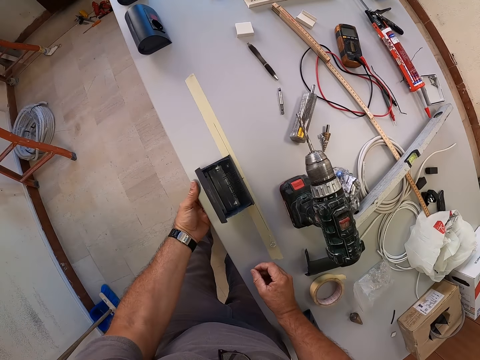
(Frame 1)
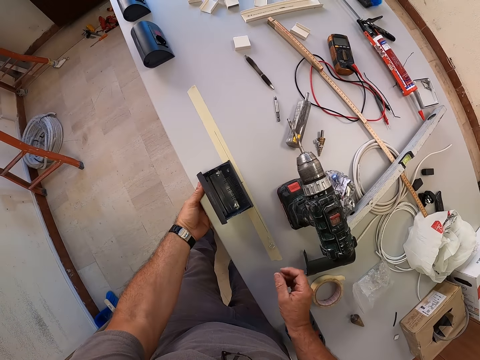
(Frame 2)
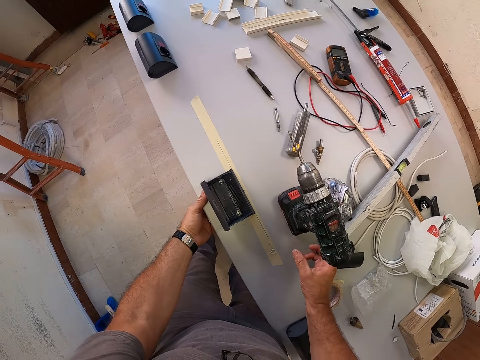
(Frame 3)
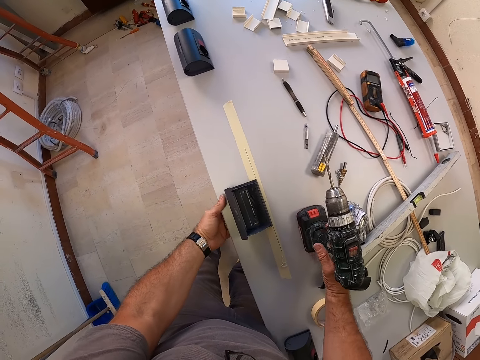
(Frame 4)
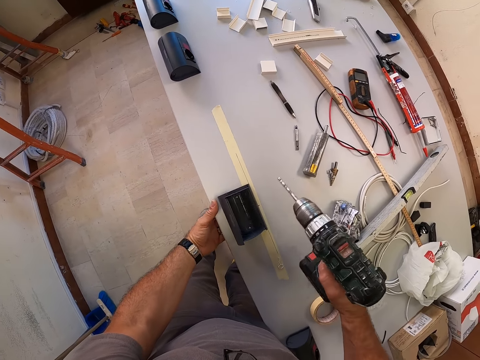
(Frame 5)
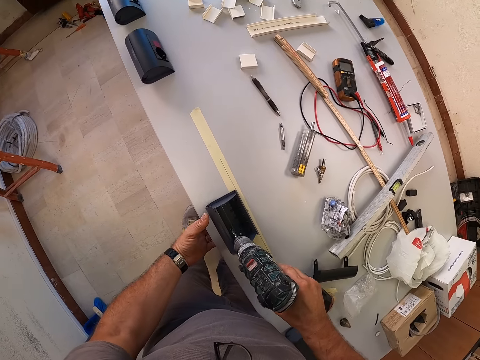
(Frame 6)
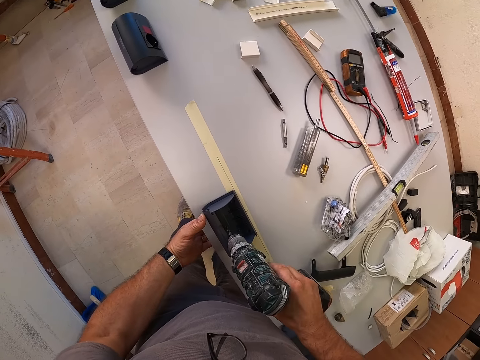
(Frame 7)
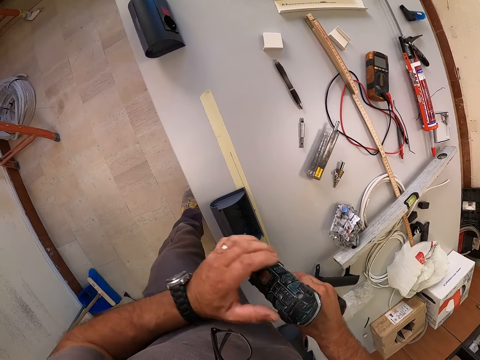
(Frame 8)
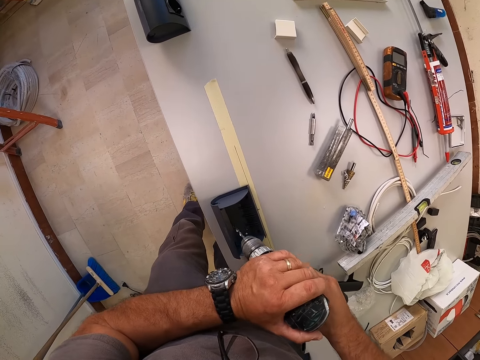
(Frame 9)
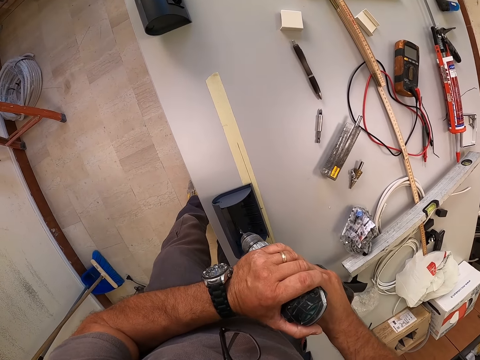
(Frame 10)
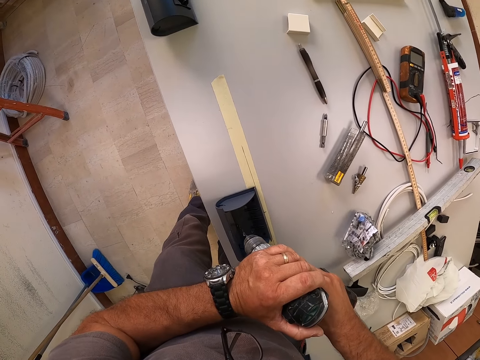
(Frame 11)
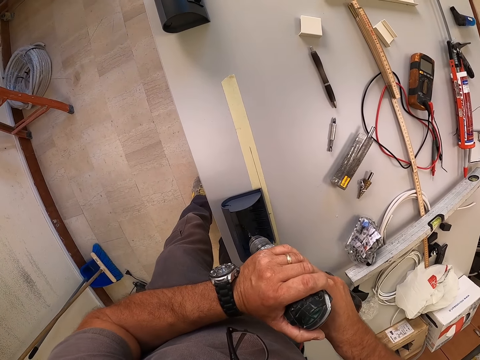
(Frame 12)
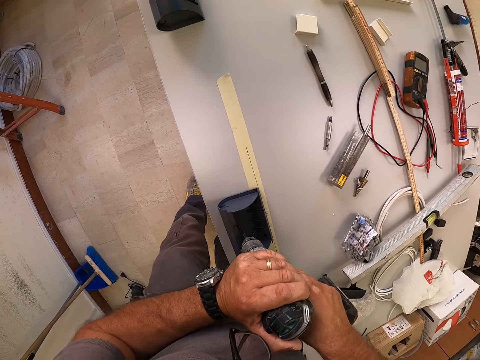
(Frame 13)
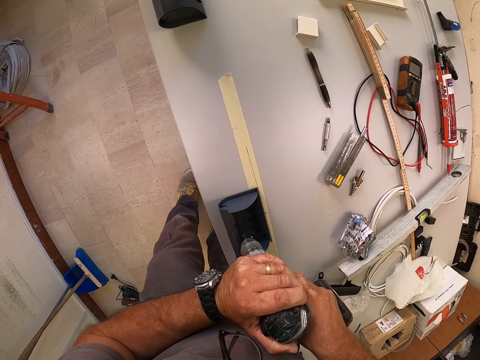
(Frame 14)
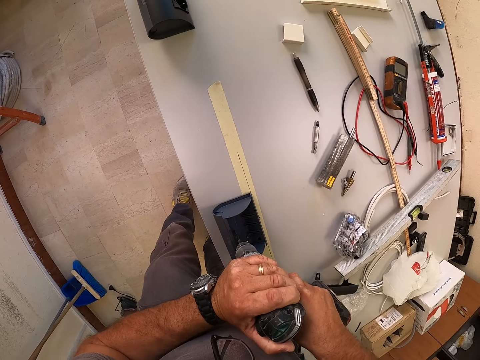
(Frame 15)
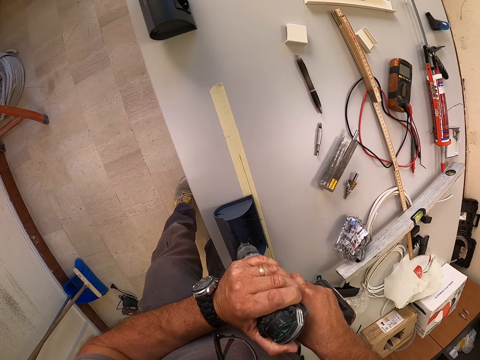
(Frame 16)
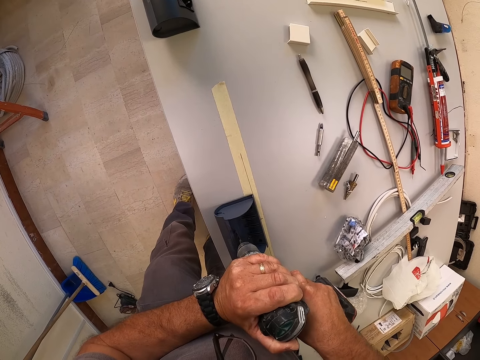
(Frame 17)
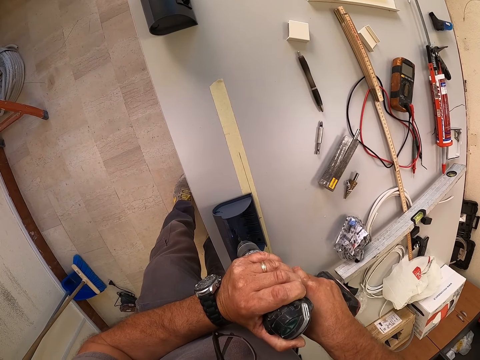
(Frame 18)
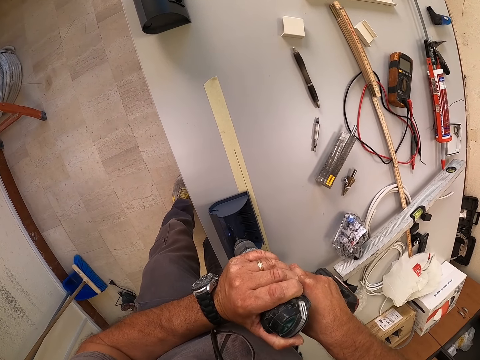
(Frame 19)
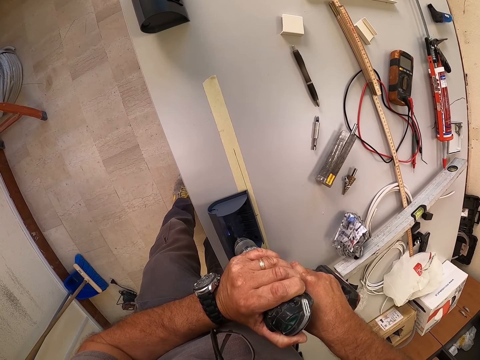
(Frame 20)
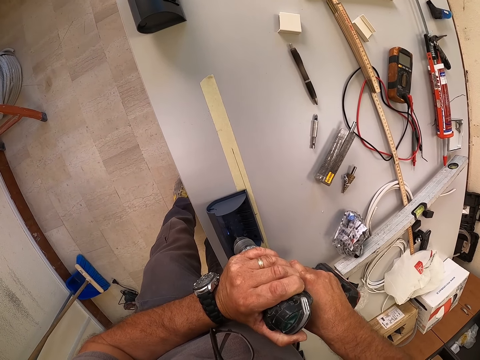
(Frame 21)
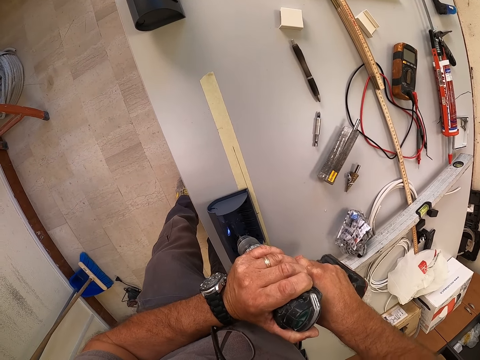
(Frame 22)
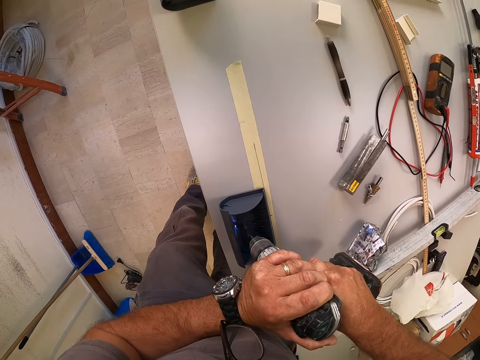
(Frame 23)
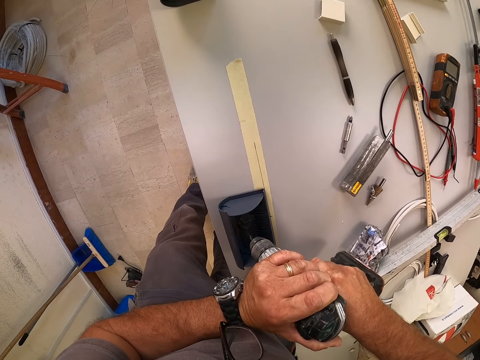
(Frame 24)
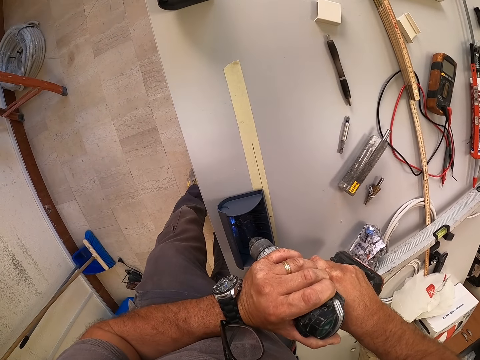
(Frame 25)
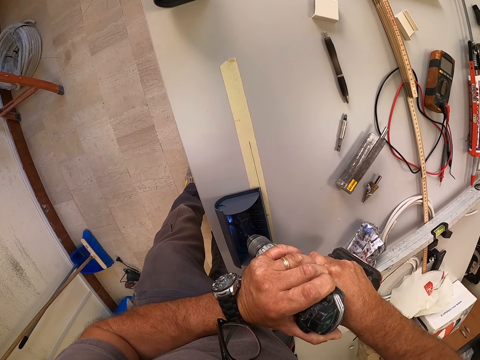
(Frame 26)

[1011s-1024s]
The camera wearer touches the table with a hand. They carry the driller from the table. They hold the drill machine. They drill the table. They hold the drill machine. They make a hole in the switch box and table with the driller.

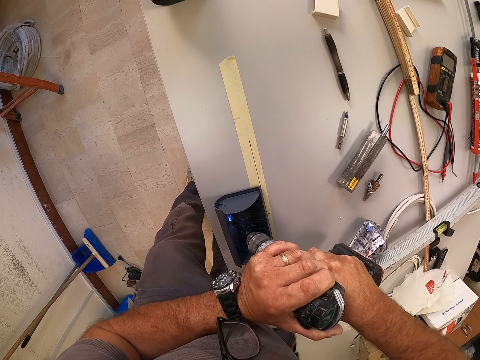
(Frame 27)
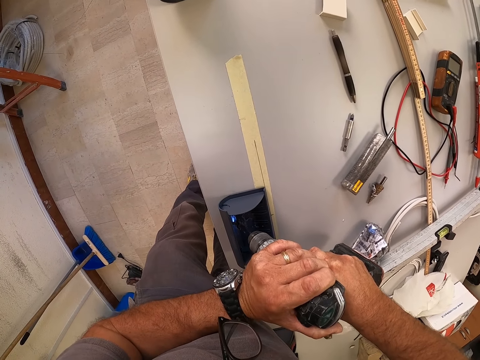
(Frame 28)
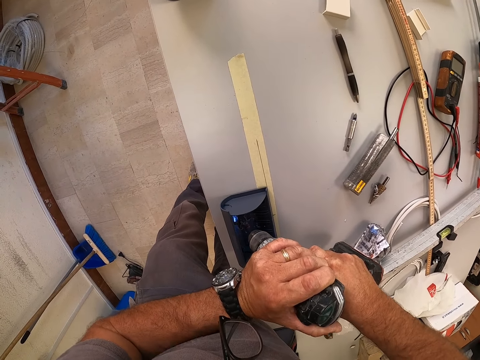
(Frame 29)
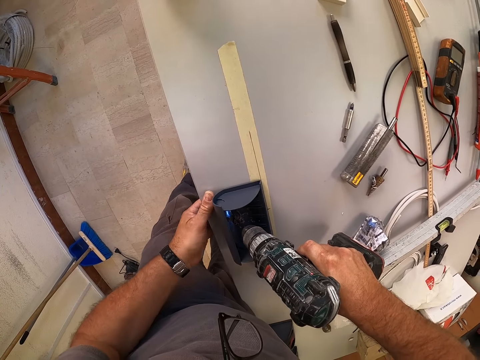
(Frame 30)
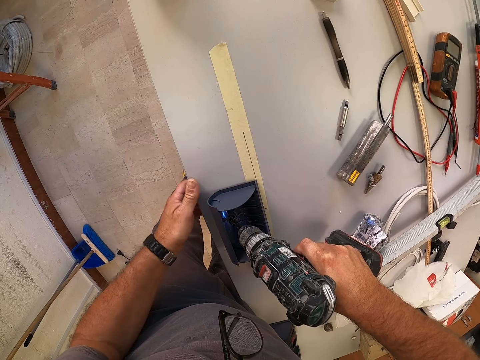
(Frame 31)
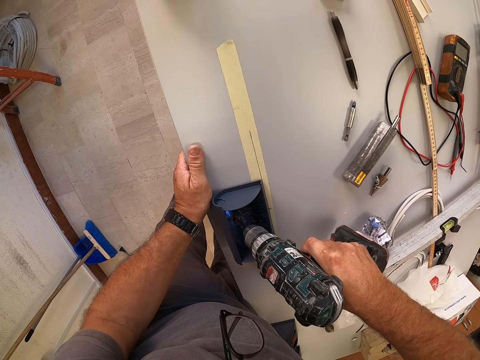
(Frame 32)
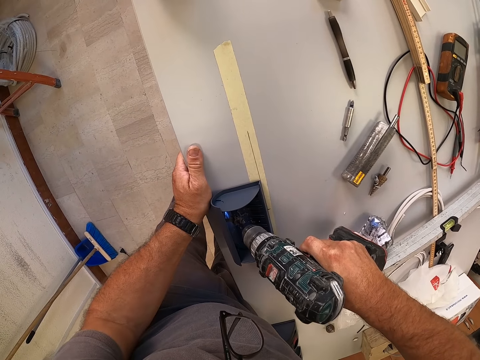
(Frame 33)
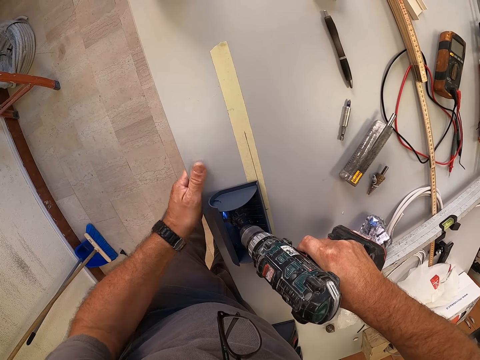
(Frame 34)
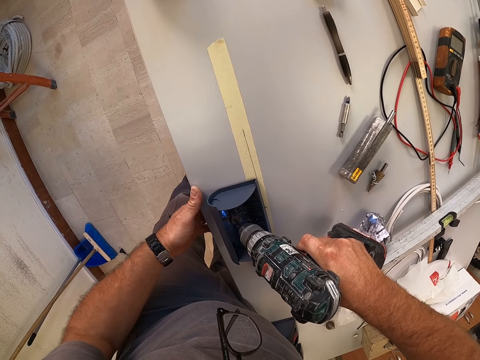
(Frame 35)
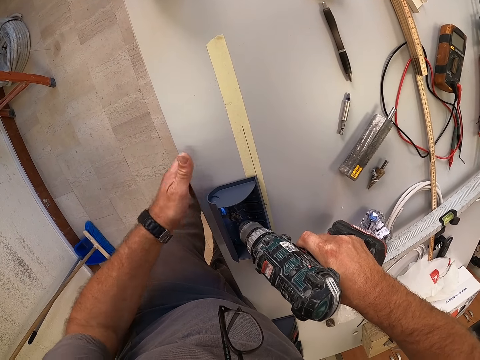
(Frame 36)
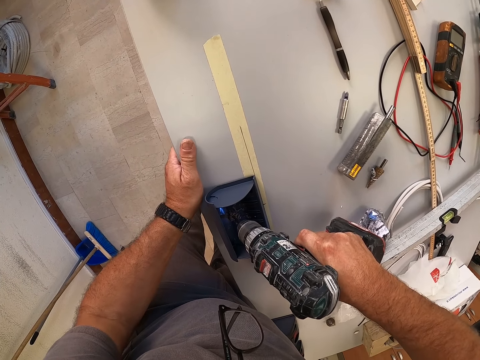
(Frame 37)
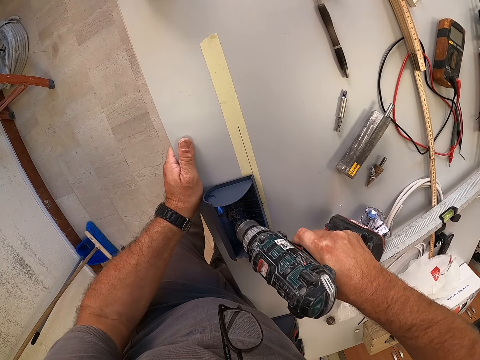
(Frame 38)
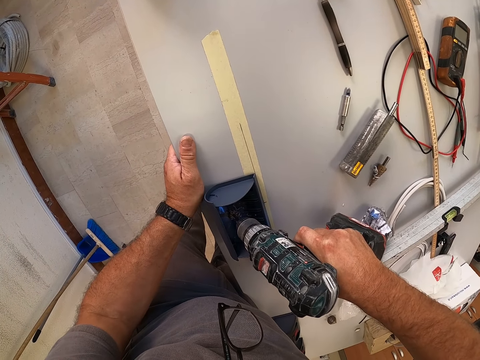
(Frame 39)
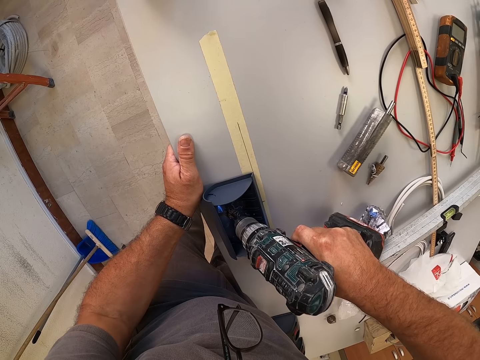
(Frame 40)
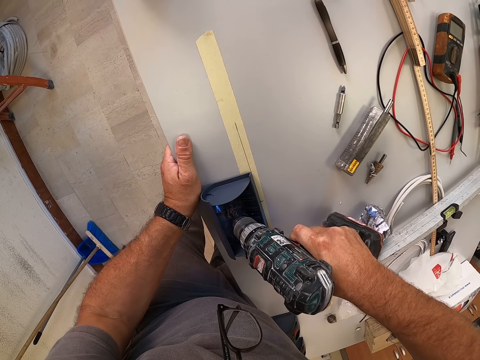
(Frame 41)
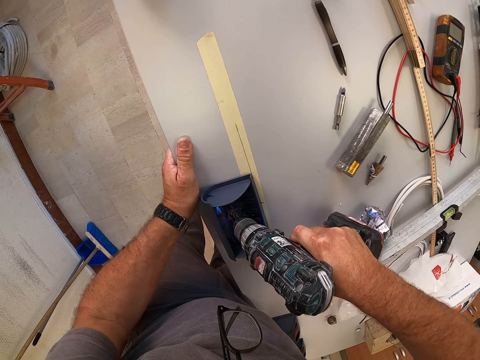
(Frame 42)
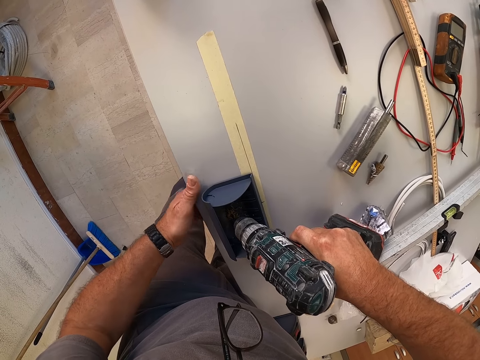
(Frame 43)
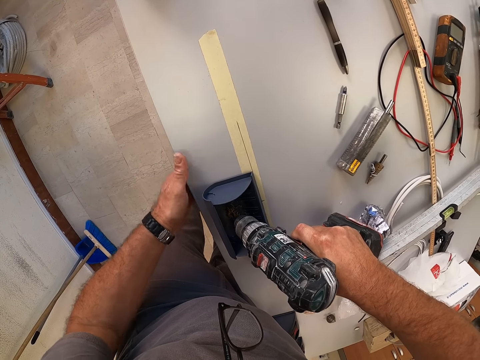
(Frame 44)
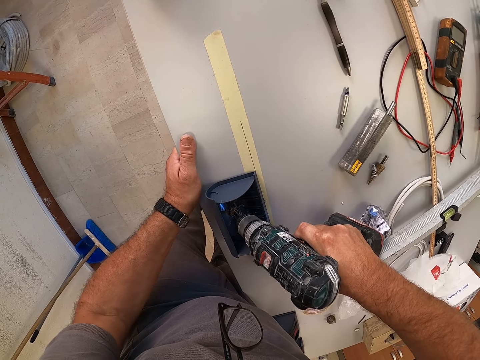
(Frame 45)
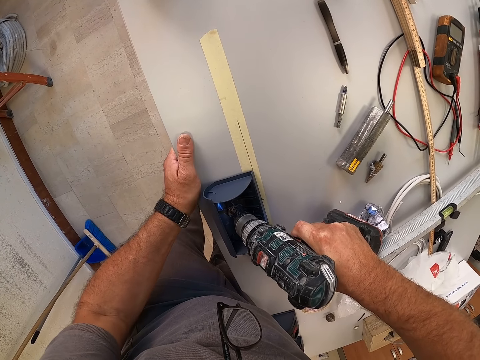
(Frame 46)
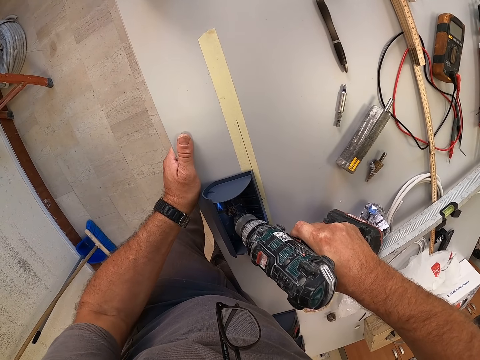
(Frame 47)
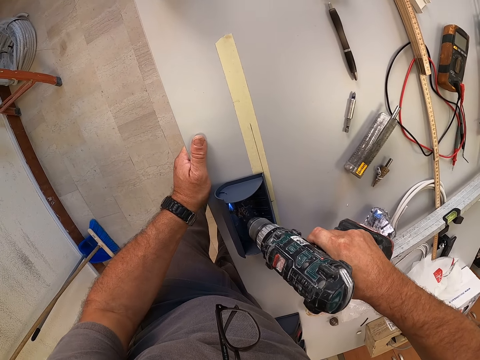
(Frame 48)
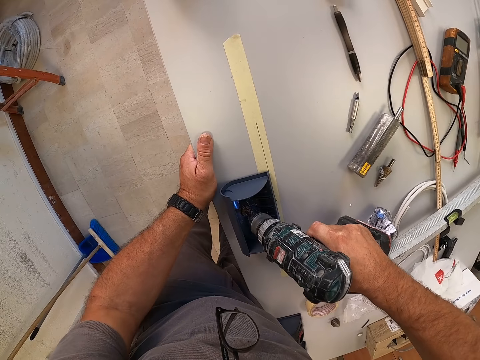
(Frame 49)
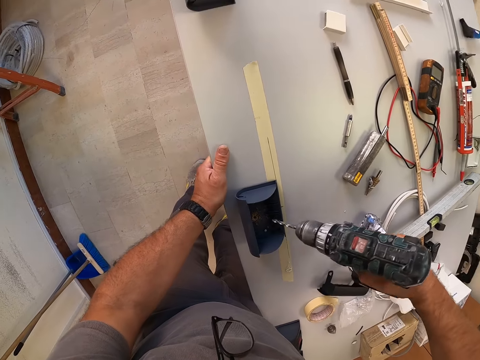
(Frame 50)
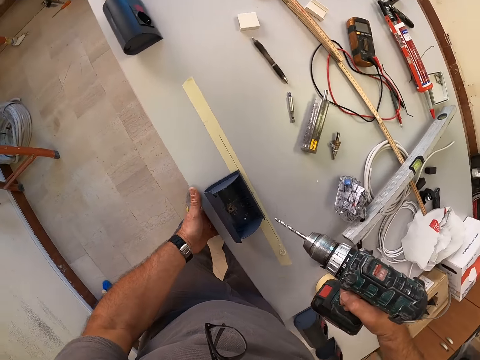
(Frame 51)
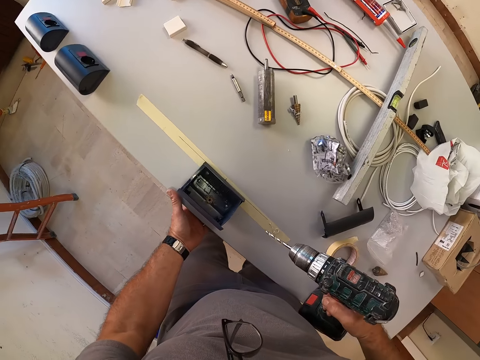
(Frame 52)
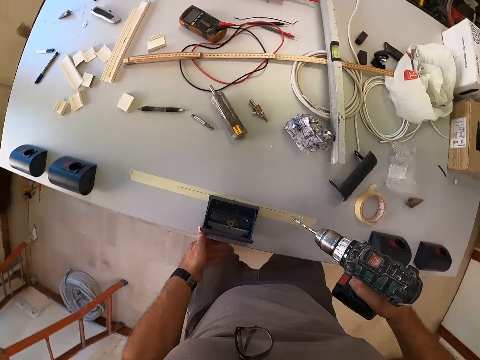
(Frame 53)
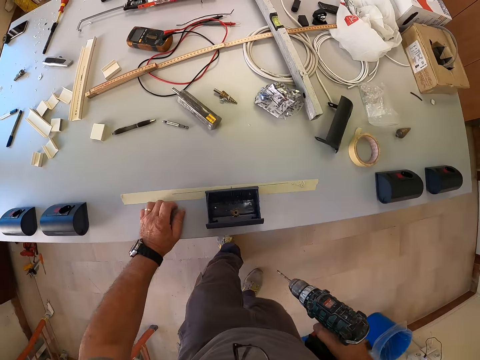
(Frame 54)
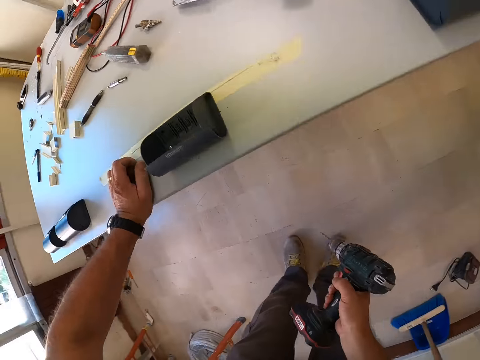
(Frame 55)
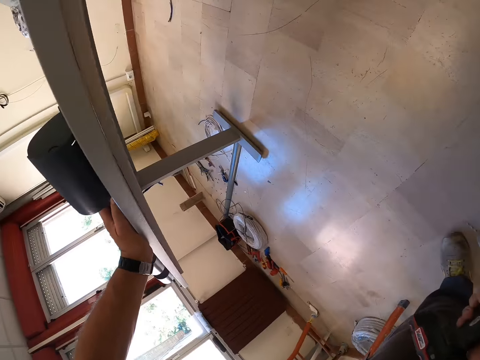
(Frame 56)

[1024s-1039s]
The camera wearer holds the table with the left hand. They hold the drill machine. They touch the table and look under the table.
